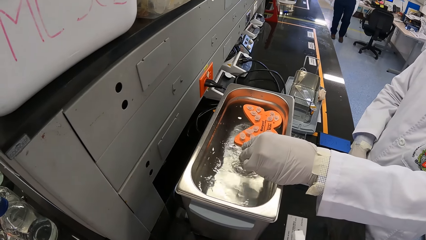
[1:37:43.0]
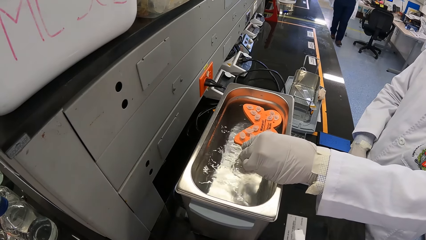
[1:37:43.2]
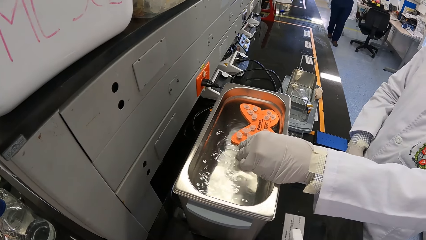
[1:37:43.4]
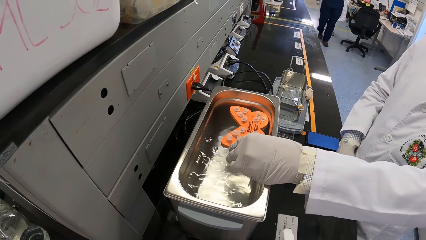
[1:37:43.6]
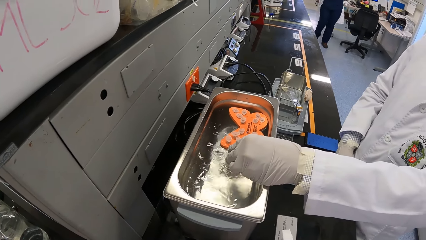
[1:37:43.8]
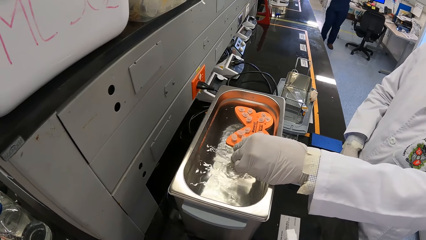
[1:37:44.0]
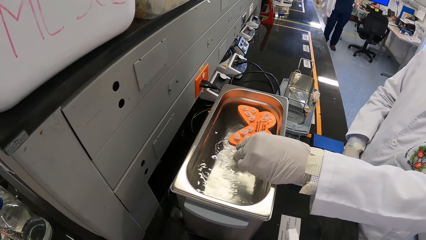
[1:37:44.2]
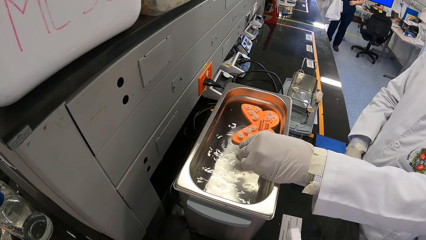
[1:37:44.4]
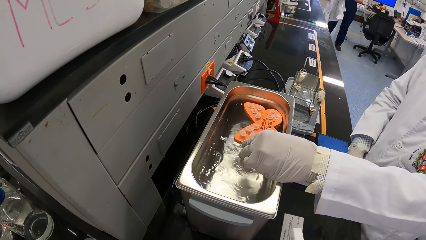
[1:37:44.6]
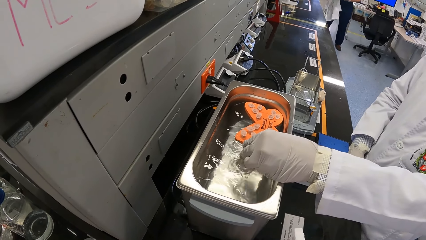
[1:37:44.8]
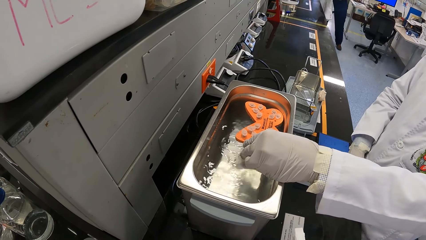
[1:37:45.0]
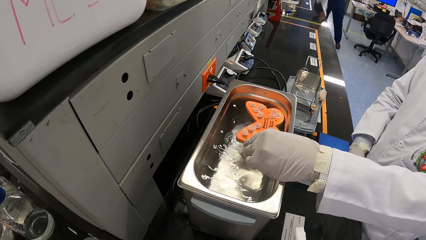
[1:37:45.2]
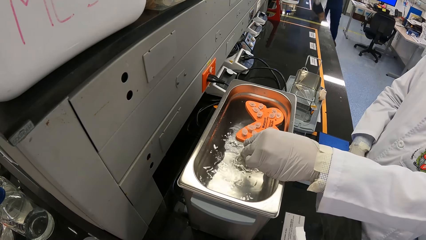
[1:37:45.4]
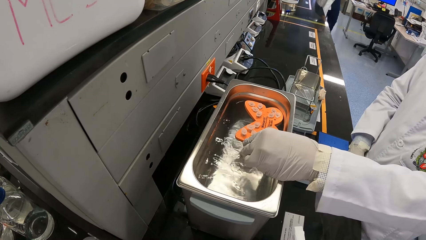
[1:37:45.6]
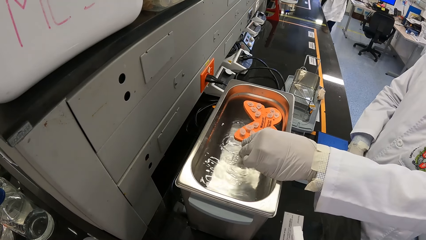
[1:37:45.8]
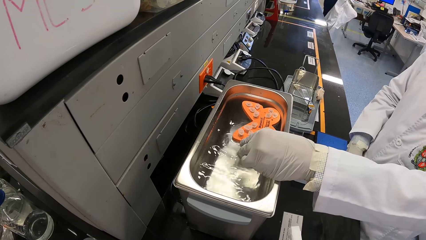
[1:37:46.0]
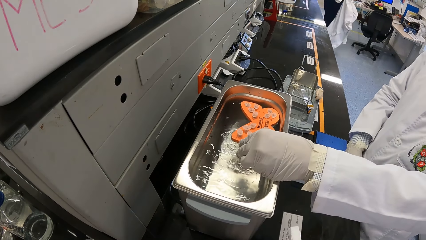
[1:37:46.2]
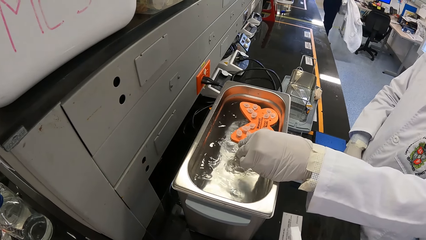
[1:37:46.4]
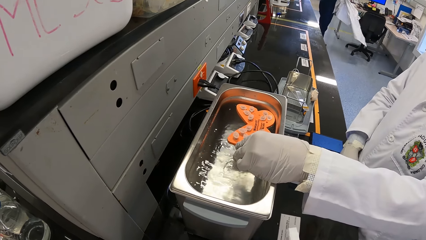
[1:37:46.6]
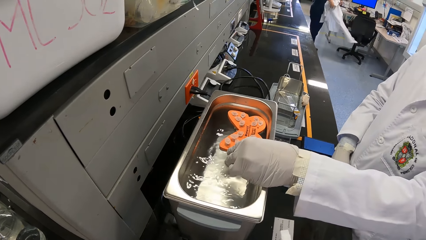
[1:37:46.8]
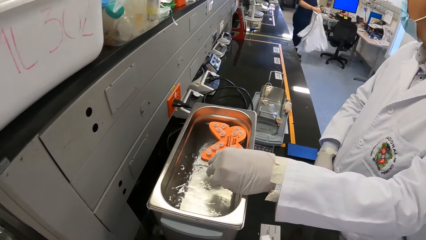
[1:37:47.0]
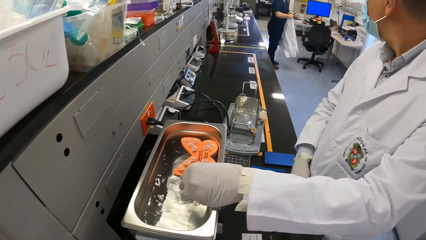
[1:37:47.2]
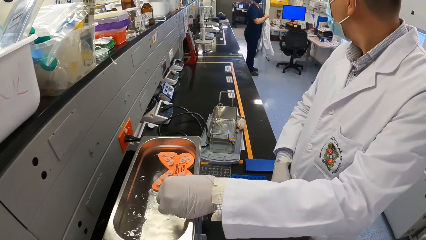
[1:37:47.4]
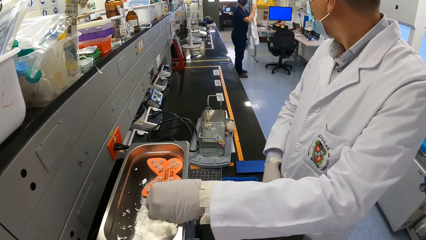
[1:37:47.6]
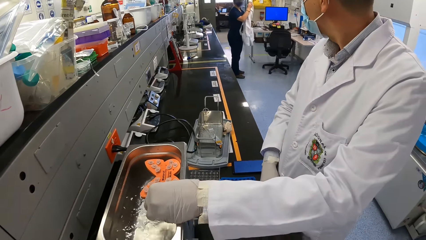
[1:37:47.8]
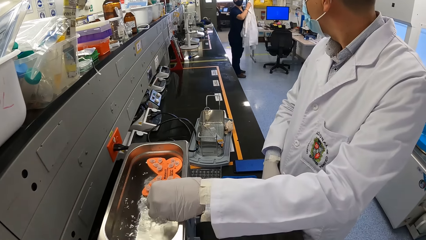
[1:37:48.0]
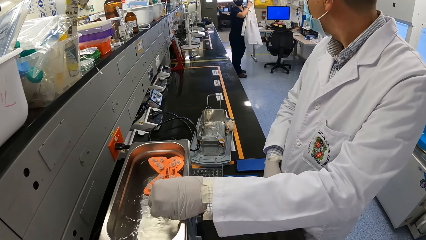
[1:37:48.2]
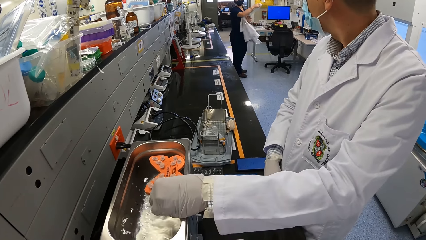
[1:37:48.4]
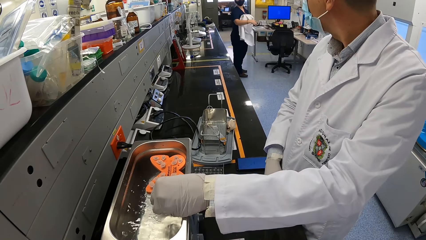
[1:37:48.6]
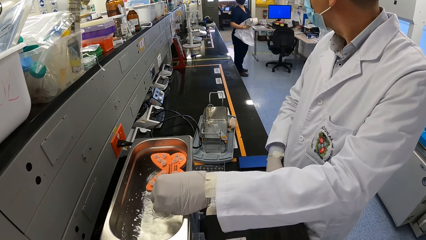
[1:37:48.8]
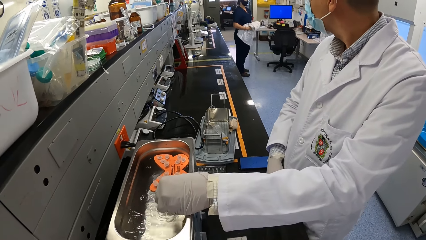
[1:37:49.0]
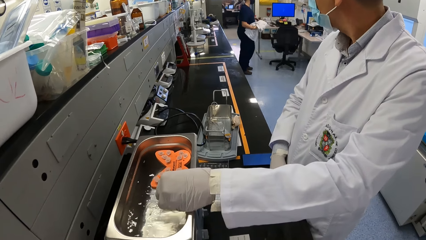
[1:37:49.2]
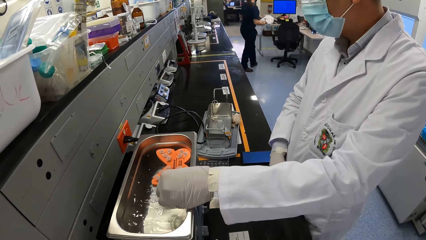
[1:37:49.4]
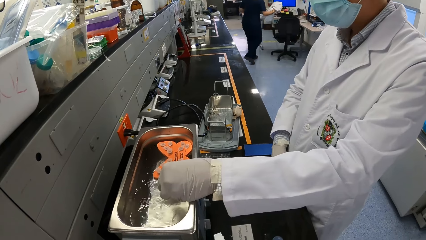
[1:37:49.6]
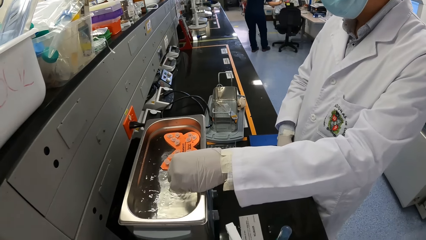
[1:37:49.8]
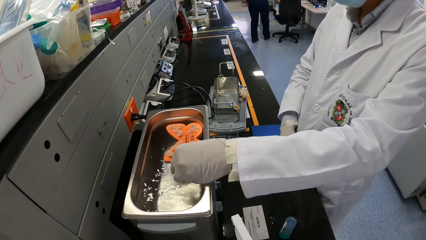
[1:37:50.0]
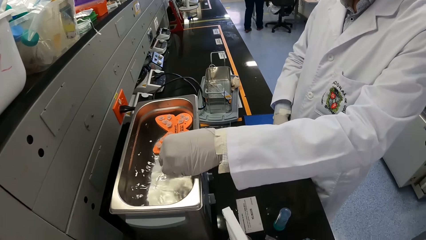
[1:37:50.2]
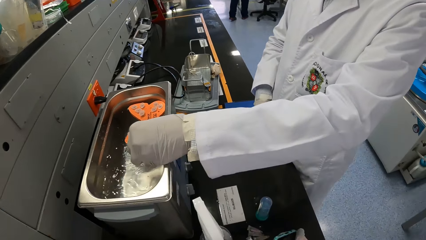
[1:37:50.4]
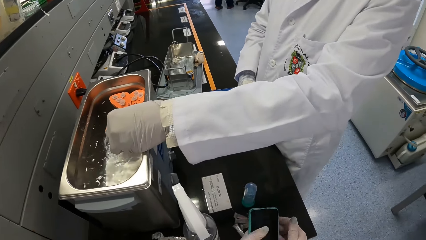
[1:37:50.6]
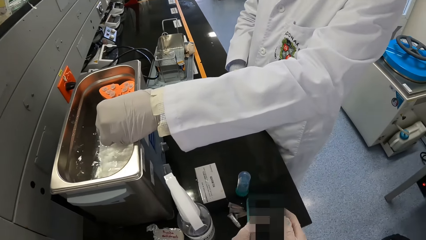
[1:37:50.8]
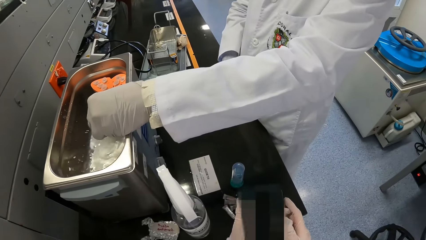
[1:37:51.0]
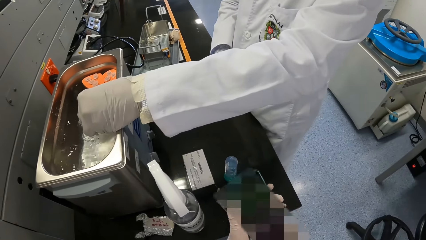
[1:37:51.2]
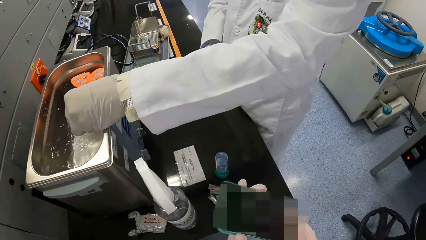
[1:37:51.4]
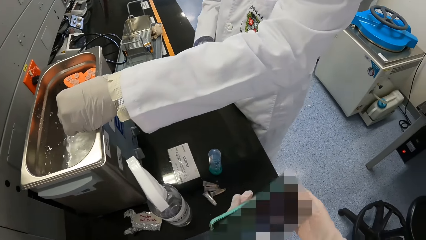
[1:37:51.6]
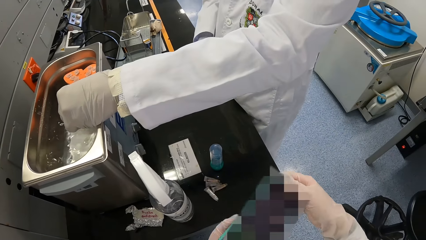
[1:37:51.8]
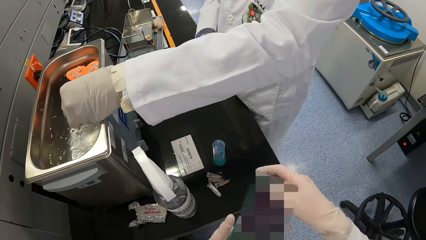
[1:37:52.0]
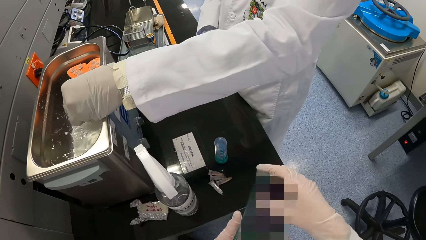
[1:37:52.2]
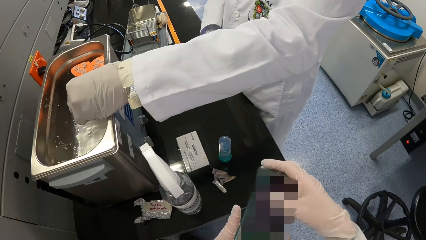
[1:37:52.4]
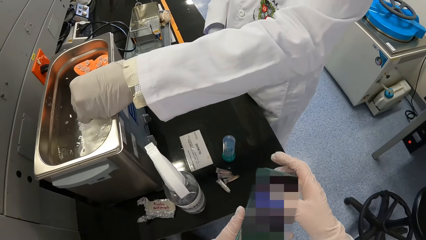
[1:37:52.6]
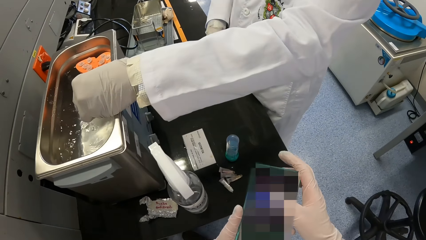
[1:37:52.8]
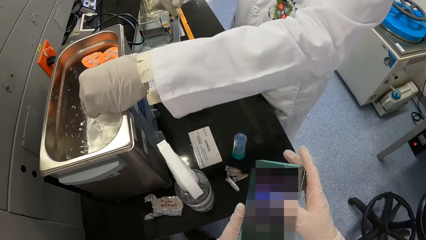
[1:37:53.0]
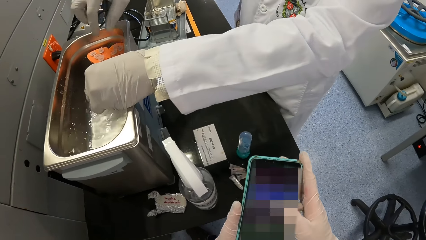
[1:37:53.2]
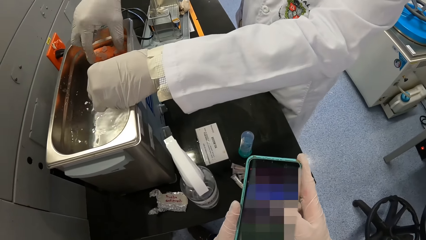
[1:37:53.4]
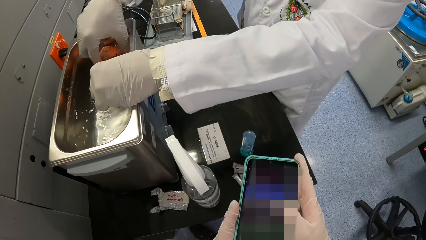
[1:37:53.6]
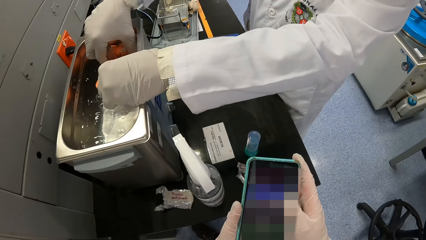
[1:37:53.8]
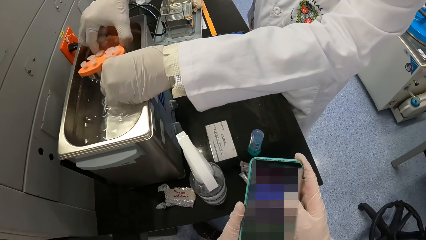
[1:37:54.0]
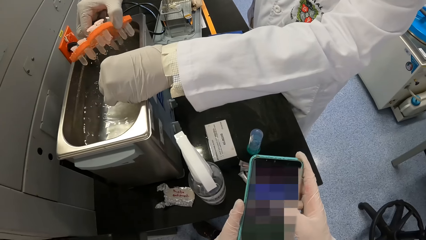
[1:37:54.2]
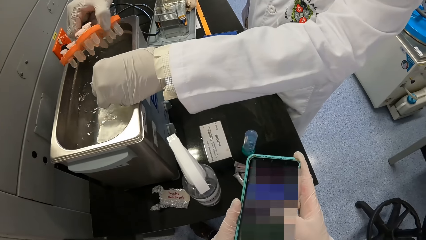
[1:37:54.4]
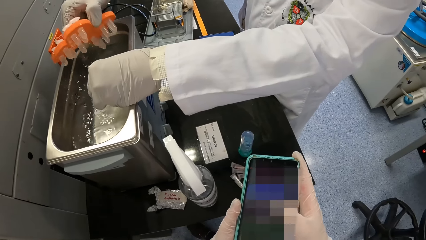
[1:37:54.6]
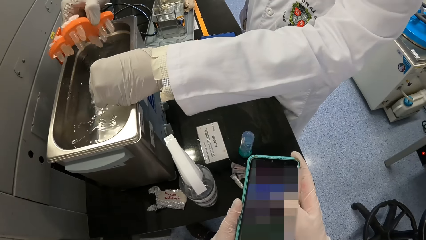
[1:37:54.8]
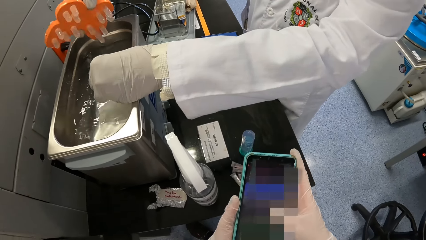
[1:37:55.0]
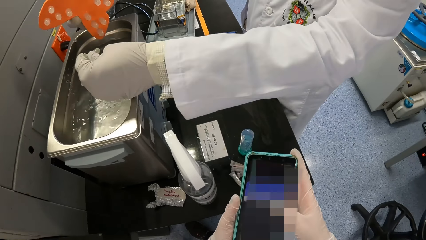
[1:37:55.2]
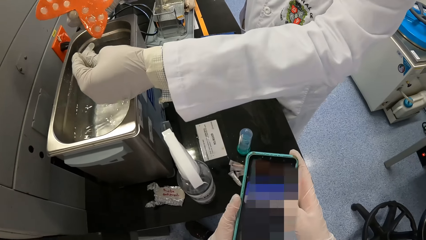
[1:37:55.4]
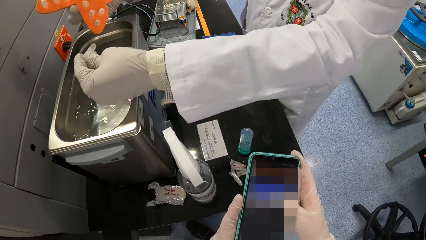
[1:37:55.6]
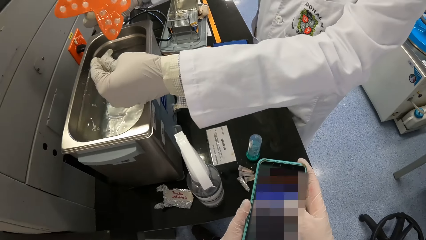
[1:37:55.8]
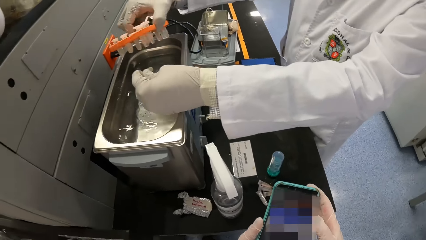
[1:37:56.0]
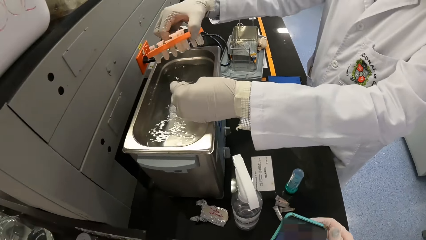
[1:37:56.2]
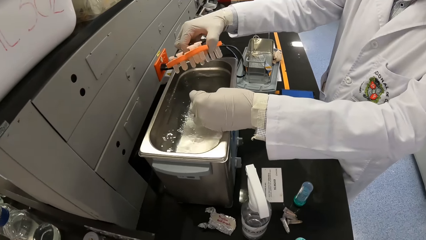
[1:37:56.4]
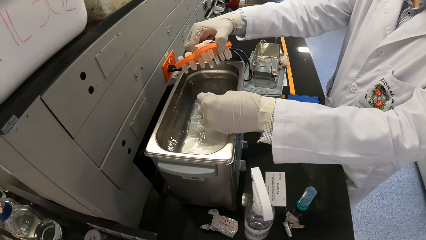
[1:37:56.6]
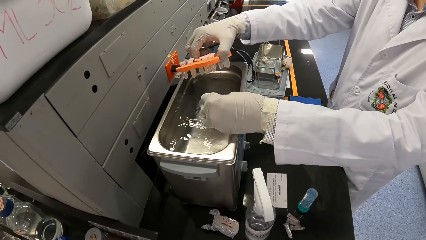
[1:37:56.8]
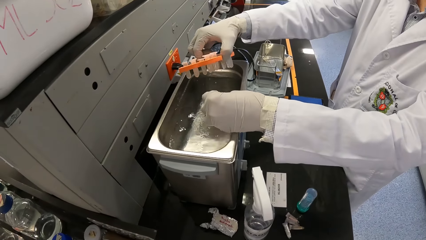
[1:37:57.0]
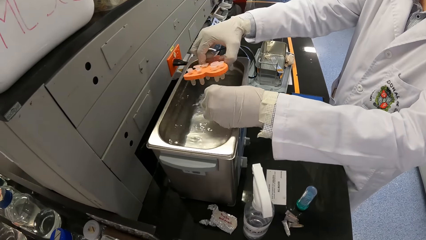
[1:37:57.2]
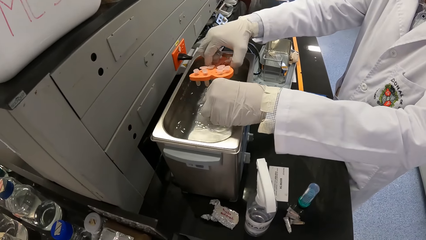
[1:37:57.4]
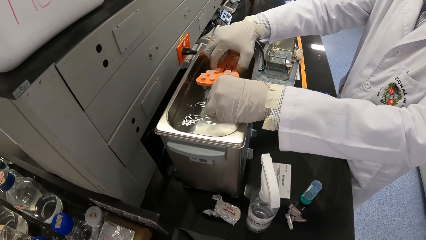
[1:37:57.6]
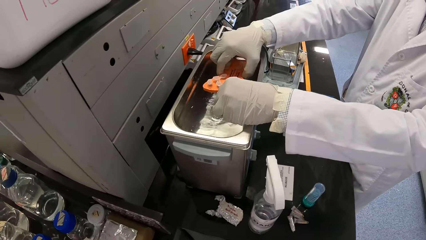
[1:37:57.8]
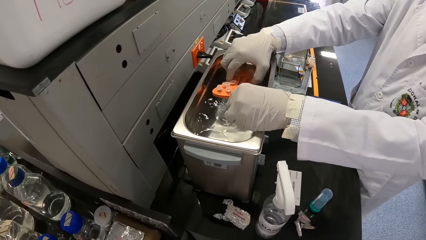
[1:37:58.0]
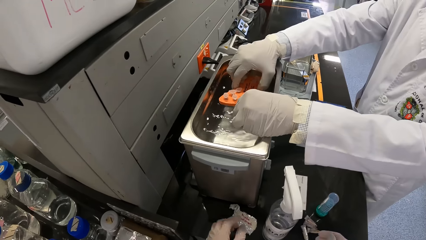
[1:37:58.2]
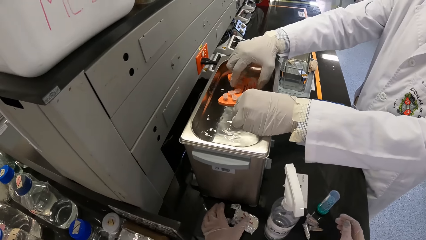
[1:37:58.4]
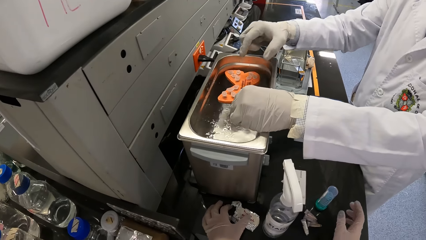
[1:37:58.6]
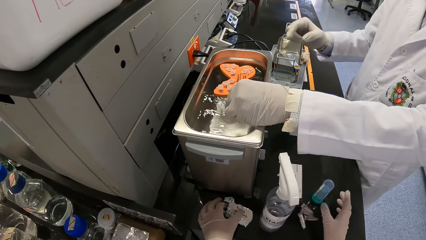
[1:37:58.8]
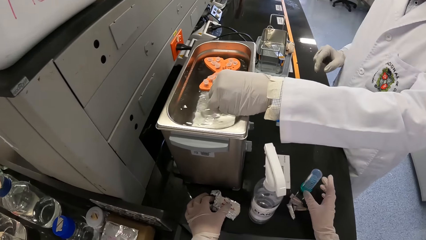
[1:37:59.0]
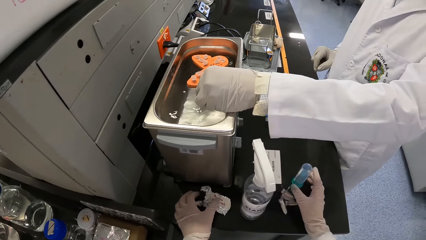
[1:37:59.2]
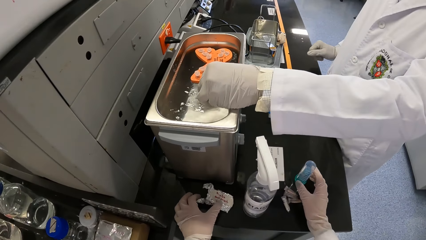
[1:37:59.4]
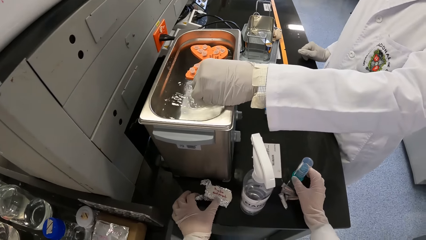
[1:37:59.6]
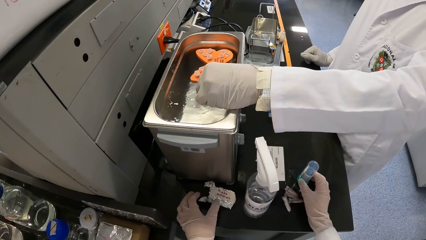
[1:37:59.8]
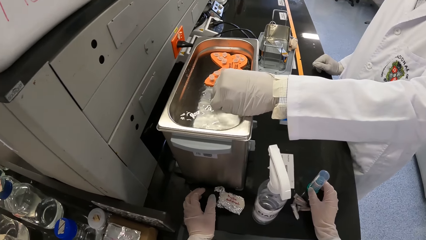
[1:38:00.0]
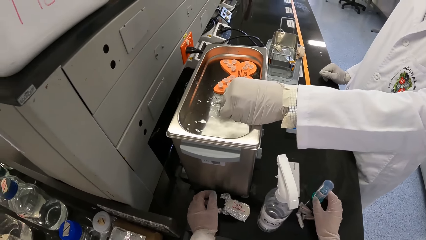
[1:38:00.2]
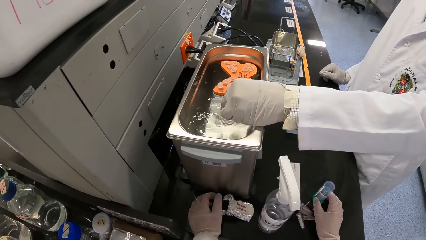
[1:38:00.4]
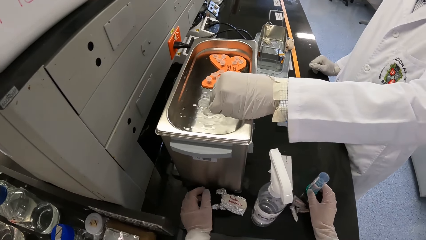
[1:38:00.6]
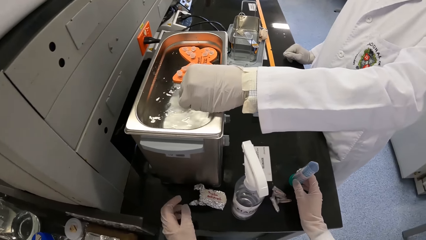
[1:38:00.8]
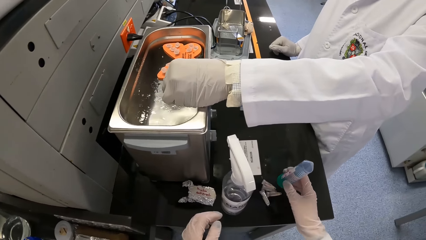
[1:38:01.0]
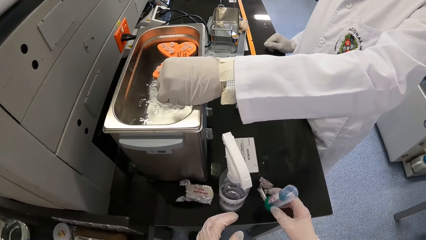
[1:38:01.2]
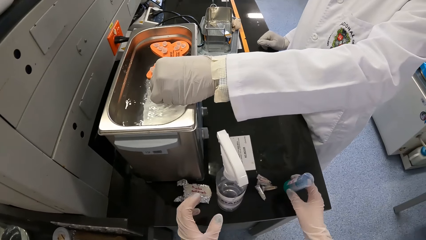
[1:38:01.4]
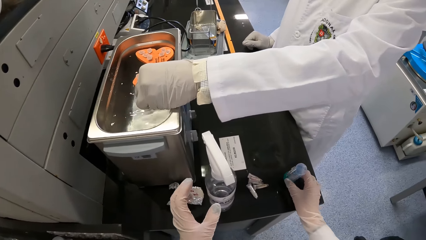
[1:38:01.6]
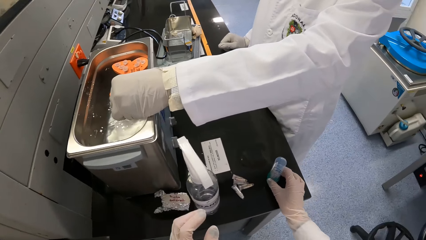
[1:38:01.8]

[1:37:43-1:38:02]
The woman removes her lab coat with both hands. The camera wearer looks ahead. The woman drops the lab coat on the chair with her right hand. The camera wearer holds the phone with both hands. She picks up the phone with both hands. She operates the phone with both hands. The man removes the centrifuge tube rack from the ultrasonic bath with his right hand. The camera wearer swipes the phone with the right hand. The man shakes the centrifuge tube rack with his right hand. The camera wearer looks at the water bath. The man drops the centrifuge tube rack in the ultrasonic bath with his right hand. The camera wearer touches the foil on the counter with her left hand. She picks a conical base tube from the counter with her right hand. She drops the conical base tube on the counter with her right hand.
